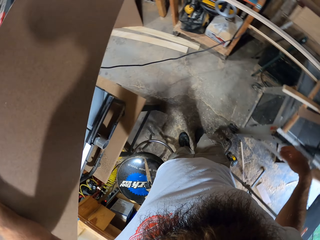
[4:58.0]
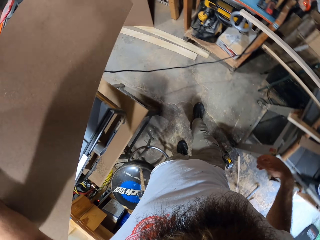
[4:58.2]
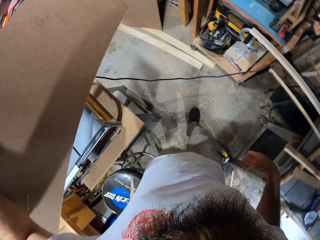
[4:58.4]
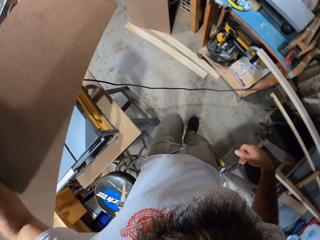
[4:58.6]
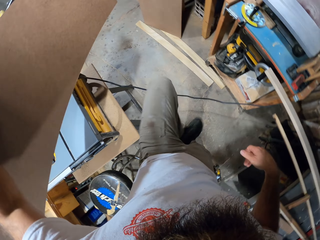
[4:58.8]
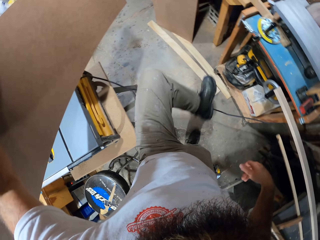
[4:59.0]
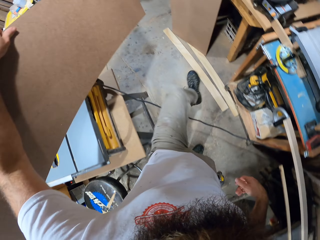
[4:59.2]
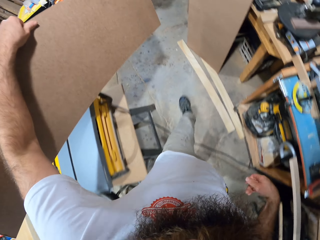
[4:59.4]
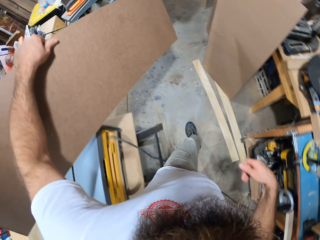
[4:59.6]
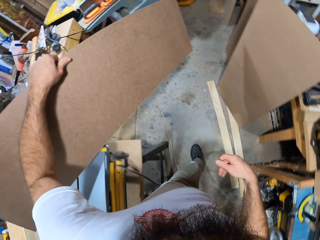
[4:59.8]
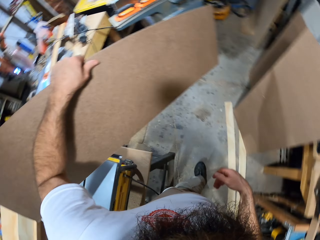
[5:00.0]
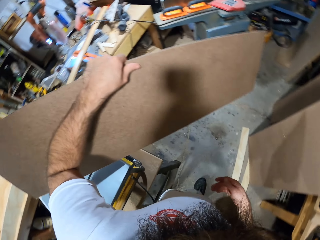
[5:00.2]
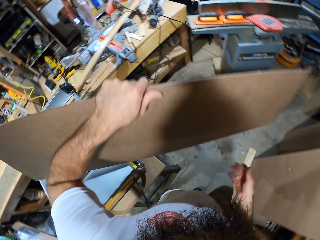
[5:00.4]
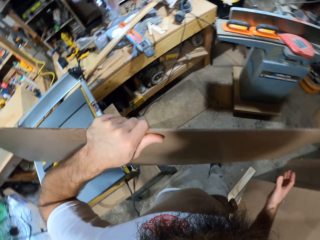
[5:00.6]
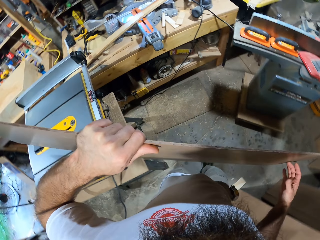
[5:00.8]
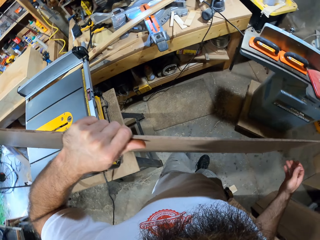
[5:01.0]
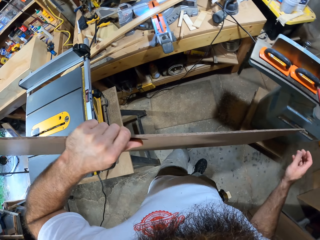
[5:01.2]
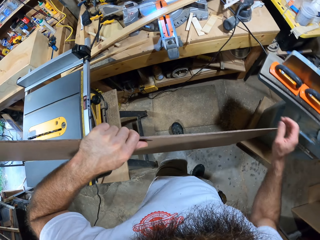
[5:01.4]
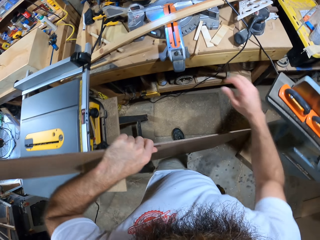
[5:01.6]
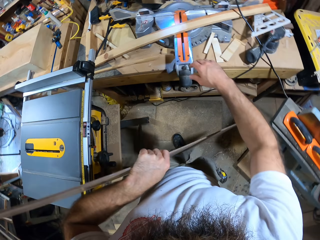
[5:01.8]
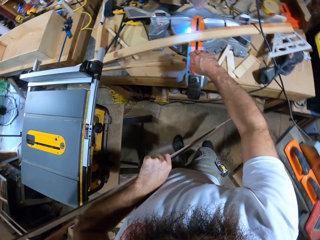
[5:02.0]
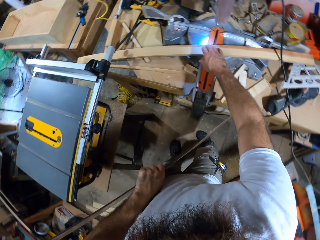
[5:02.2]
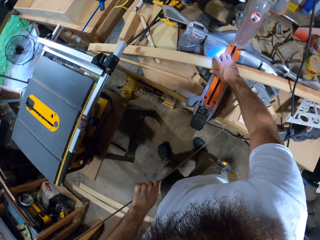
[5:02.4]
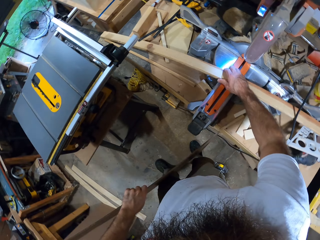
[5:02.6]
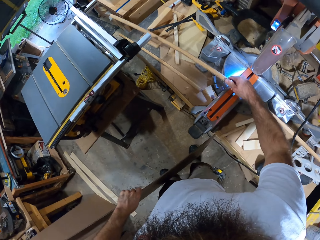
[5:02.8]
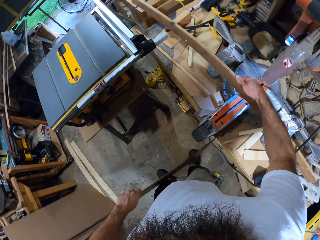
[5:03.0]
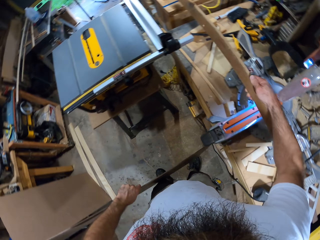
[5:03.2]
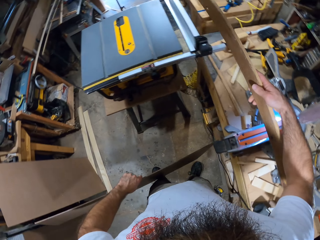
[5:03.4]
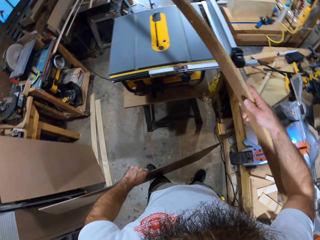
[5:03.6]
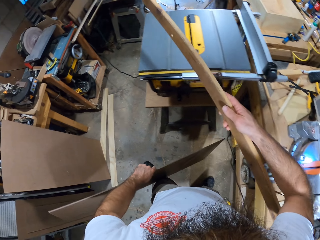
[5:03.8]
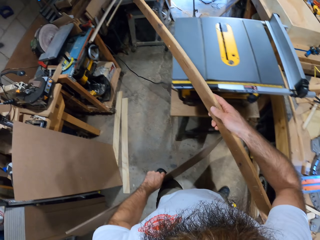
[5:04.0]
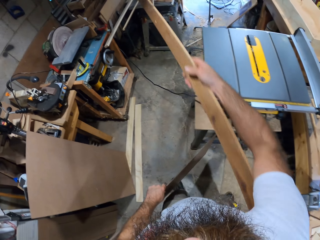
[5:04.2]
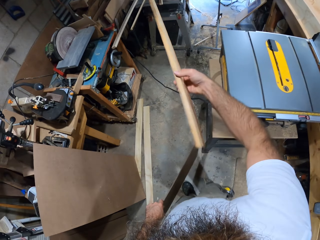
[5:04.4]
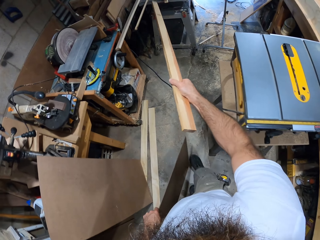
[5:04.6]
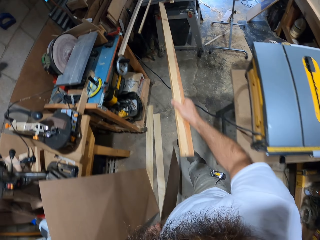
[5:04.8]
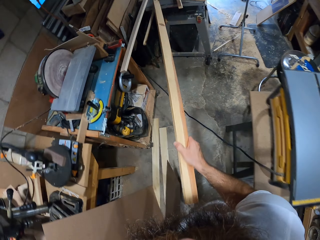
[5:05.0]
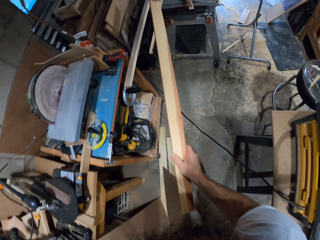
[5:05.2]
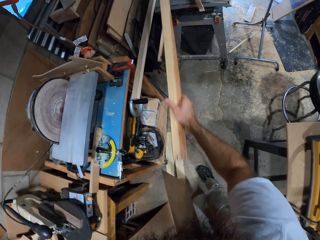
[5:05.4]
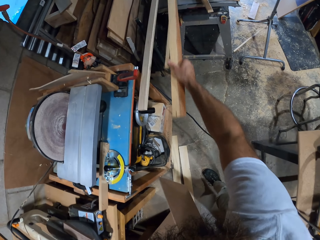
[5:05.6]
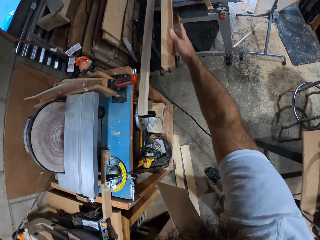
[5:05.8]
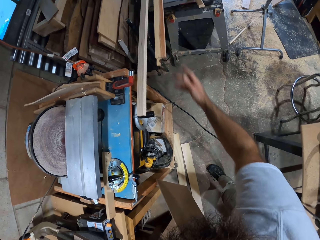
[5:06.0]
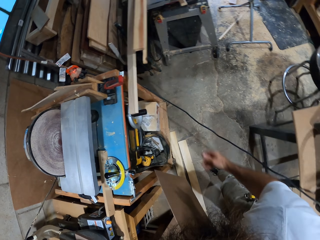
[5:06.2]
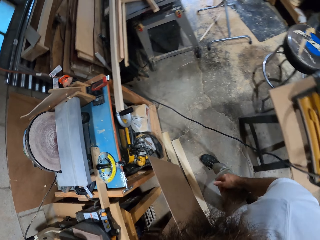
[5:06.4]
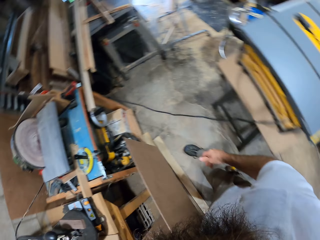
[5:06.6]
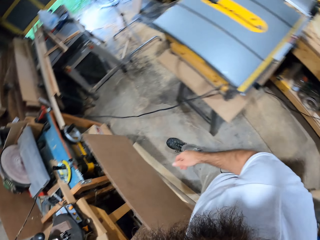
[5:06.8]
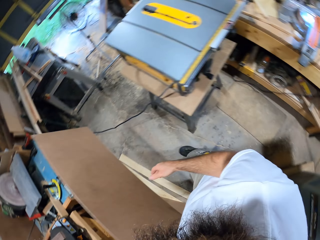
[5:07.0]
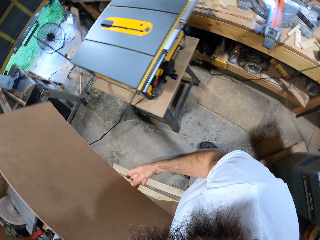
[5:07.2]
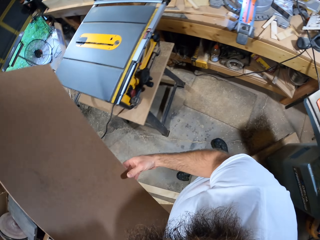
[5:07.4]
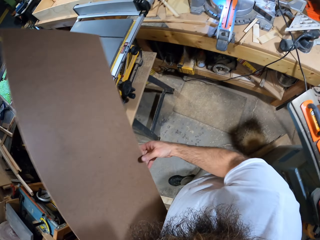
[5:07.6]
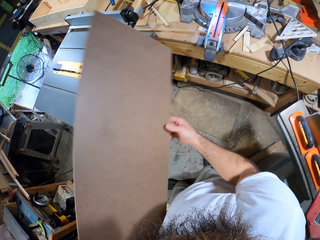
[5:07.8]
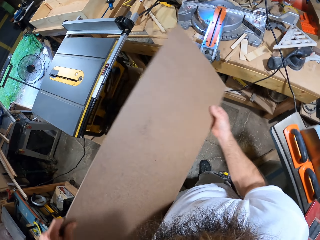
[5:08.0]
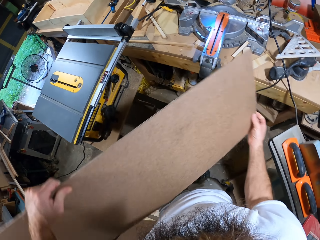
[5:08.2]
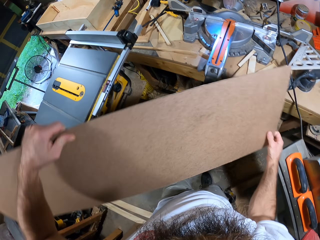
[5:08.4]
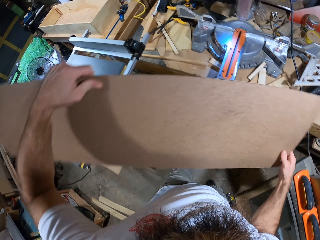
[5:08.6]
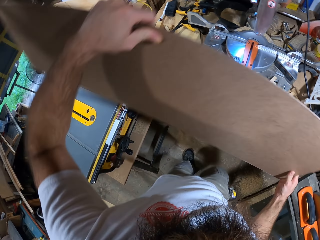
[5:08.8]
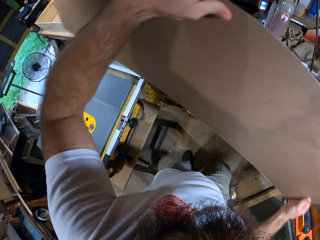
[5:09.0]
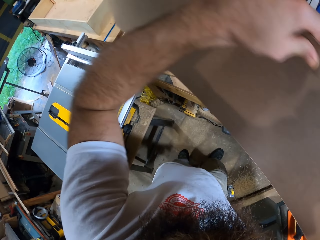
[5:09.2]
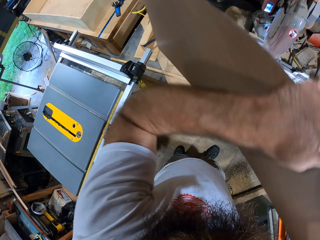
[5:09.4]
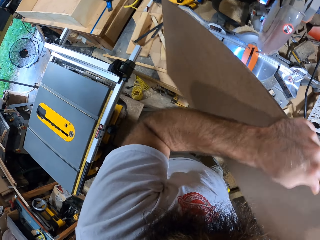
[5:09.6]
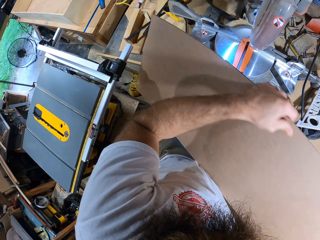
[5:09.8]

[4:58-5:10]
The camera wearer carries the wooden board. He walks. He picks a wood plank on the industrial wood cutter with his right hand. He places the wood plank on a pile of wood planks on a table with his right hand. He carries the plywood board with both hands.

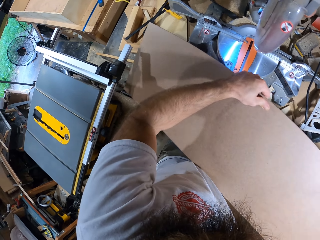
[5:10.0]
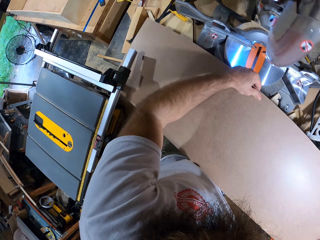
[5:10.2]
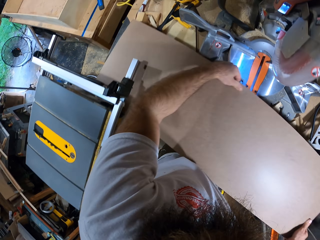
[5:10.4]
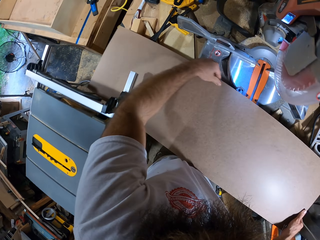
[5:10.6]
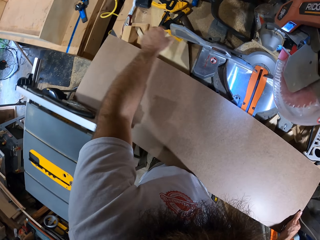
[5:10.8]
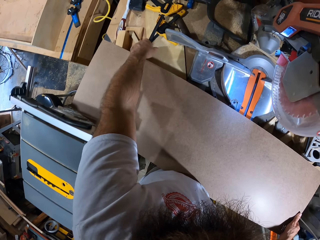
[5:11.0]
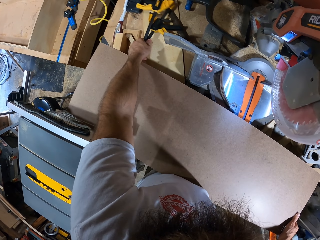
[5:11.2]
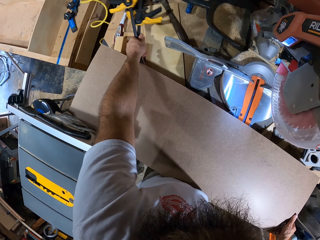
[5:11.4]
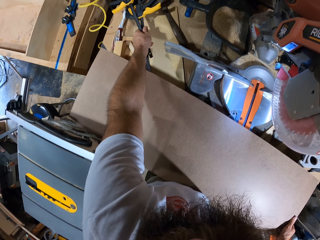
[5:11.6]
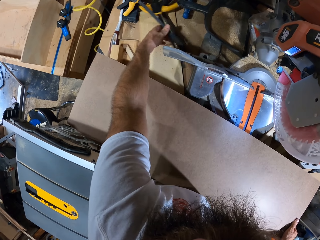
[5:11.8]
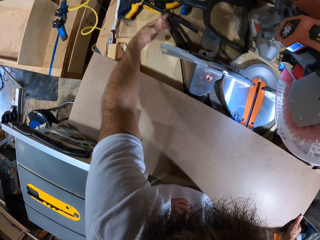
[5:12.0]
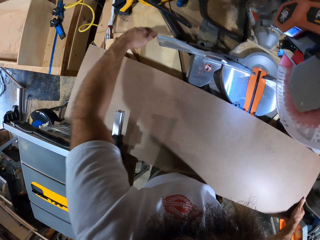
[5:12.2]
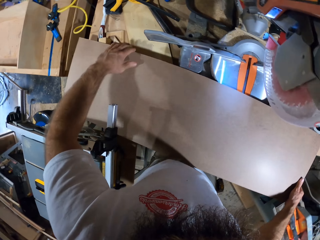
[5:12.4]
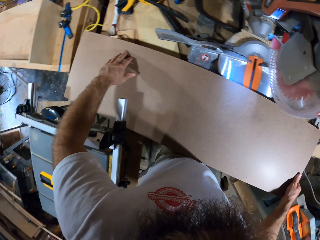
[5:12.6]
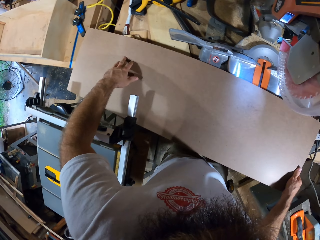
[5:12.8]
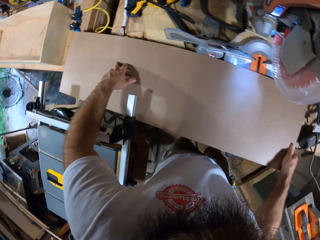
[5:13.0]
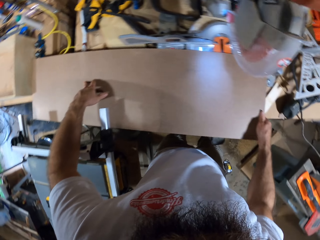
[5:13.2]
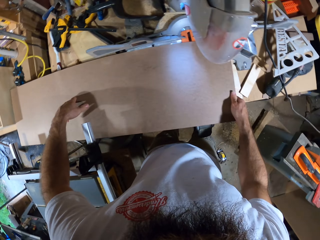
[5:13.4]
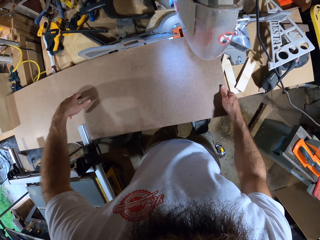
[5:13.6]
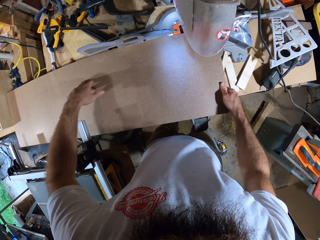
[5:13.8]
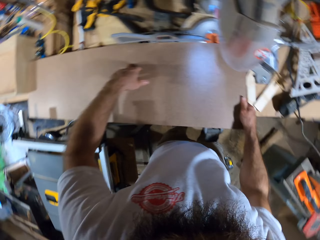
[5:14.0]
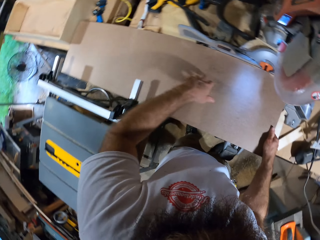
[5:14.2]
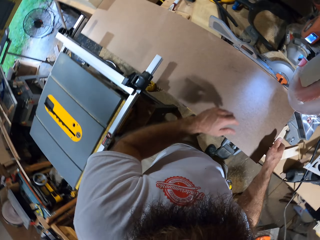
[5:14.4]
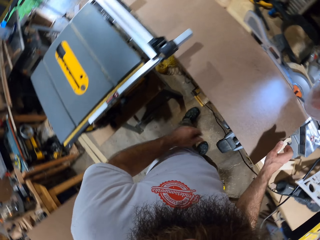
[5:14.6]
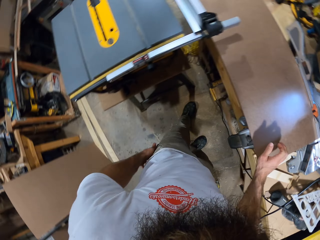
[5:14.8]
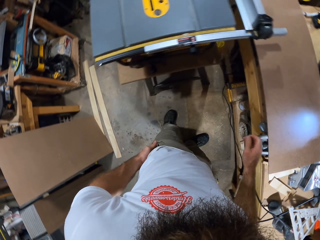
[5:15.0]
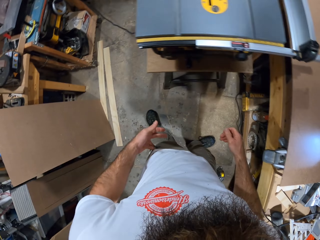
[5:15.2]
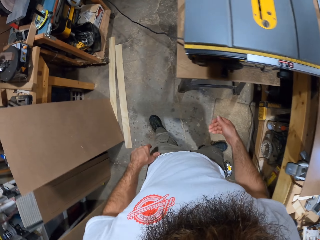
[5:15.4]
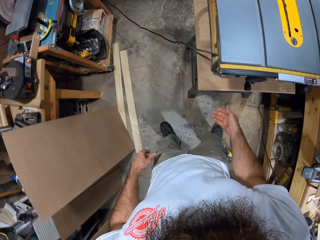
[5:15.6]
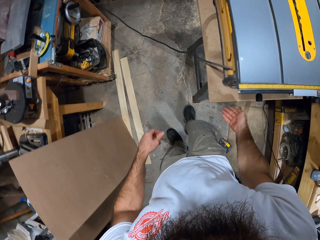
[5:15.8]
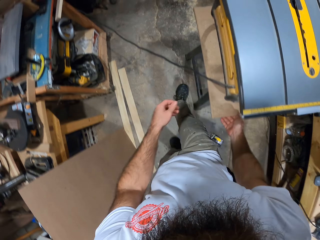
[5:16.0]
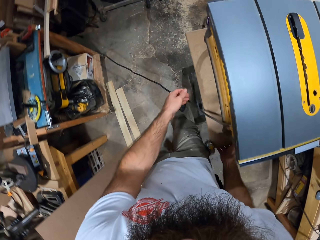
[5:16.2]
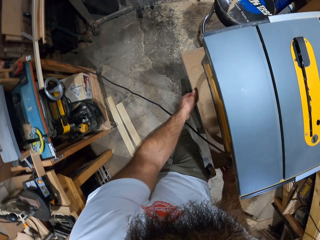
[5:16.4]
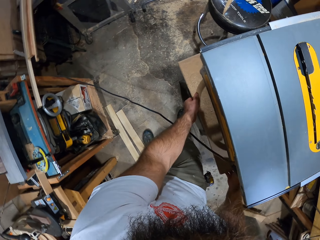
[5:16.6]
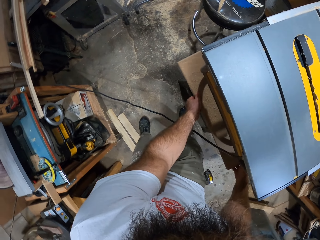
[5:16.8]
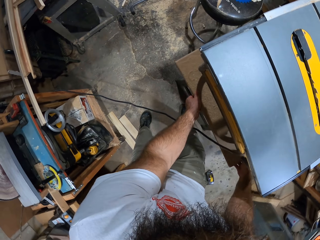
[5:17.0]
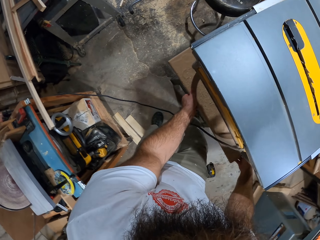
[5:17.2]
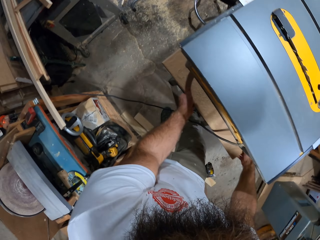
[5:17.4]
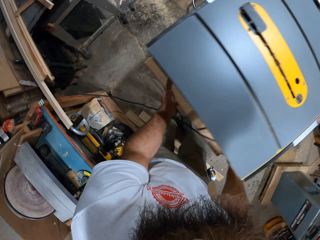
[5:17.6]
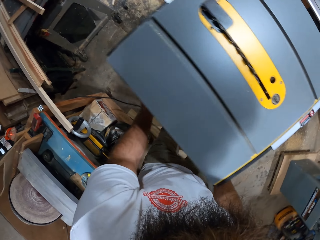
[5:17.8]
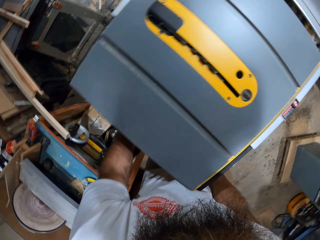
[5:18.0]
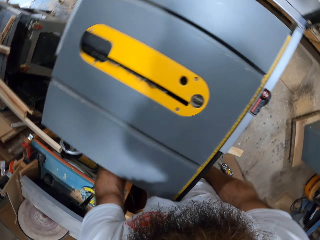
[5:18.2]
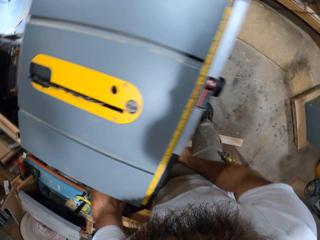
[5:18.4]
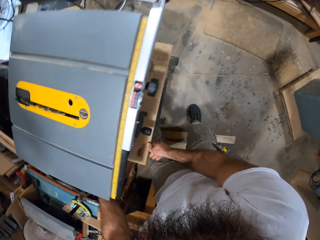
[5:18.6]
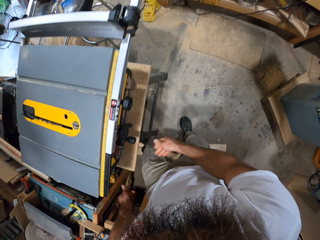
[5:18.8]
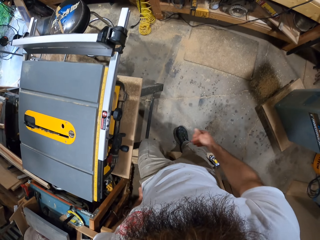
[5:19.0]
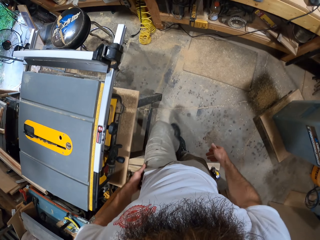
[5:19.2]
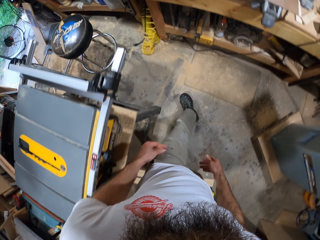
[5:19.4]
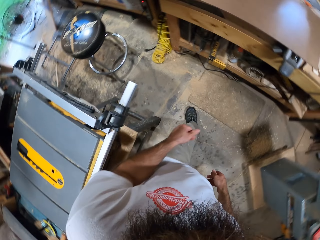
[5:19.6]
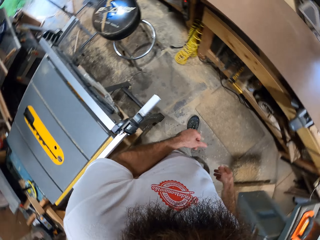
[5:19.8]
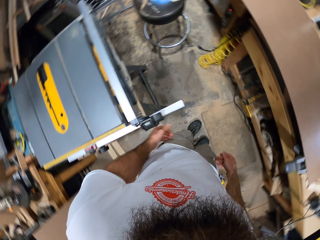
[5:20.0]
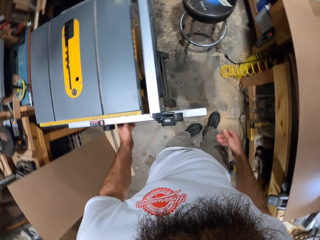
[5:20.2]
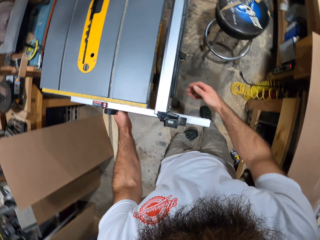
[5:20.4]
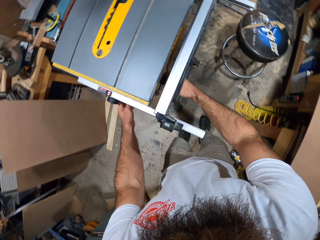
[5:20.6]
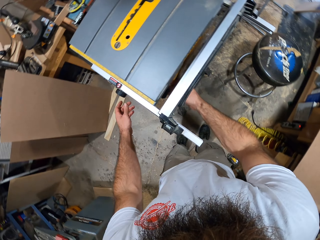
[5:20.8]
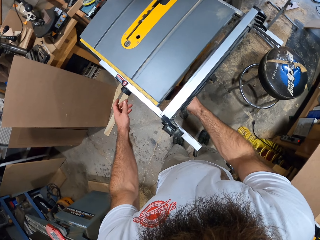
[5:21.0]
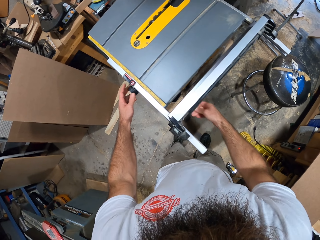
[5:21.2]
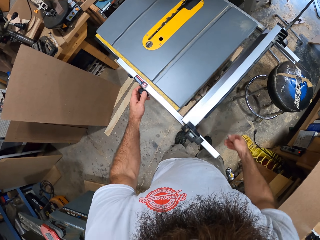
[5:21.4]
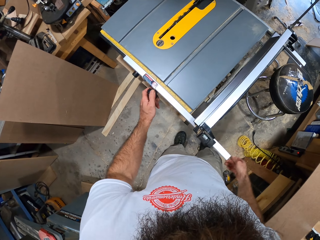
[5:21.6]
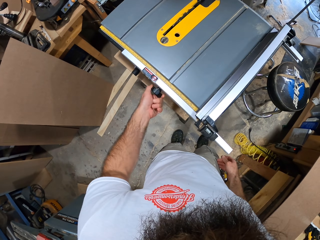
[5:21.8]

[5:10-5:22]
The camera wearer places the plywood board on the industrial wood cutter with both hands. He moves a clamp on the table with his right hand. He positions the plywood board on the industrial wood cutter with his right hand. He walks to the wooden box. He moves a table saw with both hands. He operates the table saw with both hands.
